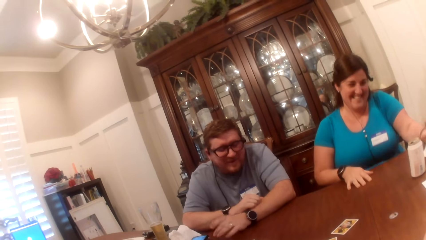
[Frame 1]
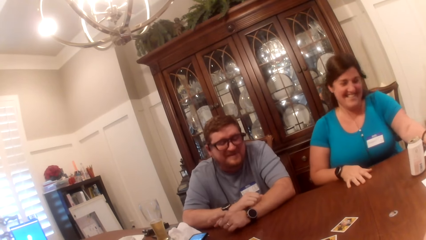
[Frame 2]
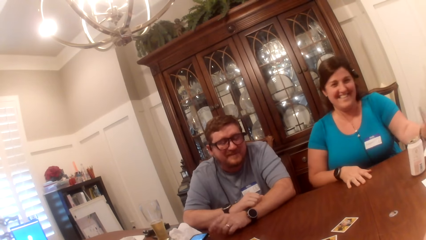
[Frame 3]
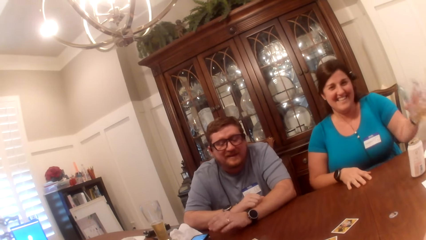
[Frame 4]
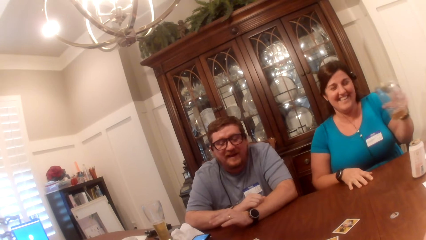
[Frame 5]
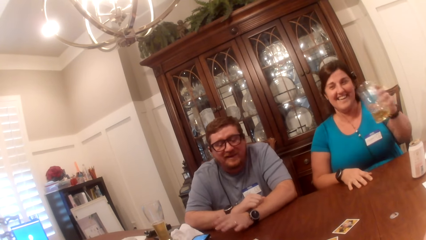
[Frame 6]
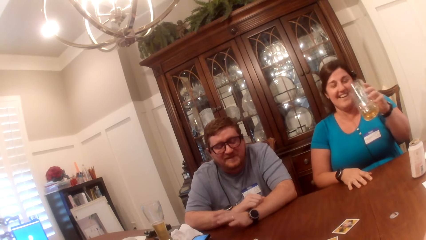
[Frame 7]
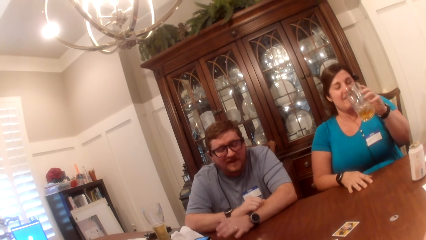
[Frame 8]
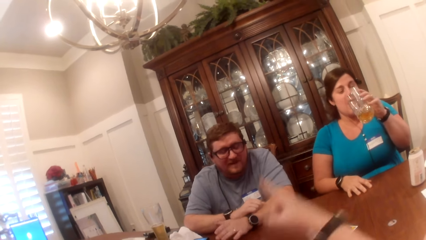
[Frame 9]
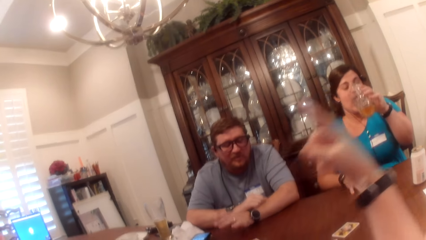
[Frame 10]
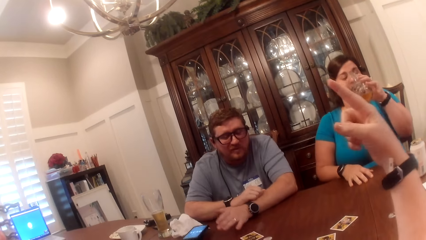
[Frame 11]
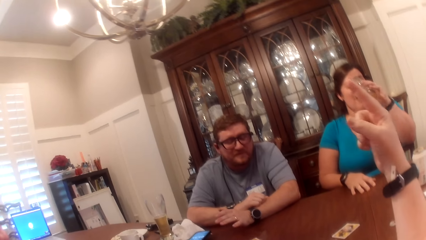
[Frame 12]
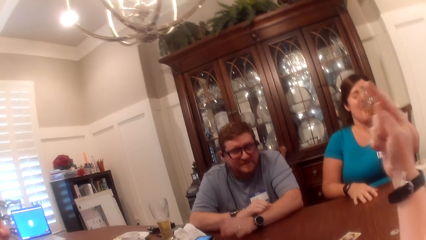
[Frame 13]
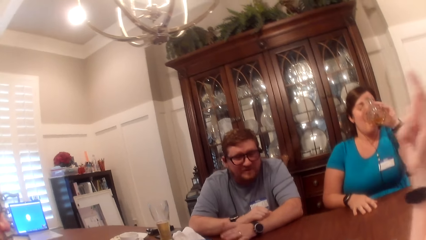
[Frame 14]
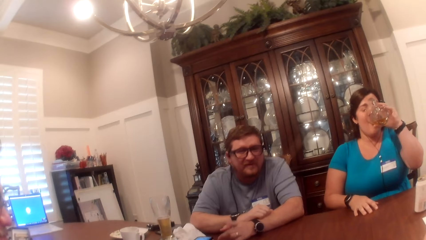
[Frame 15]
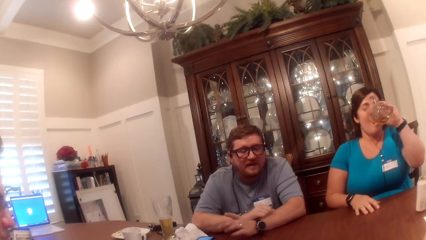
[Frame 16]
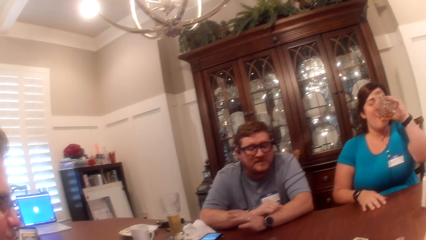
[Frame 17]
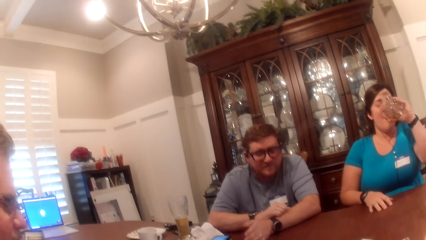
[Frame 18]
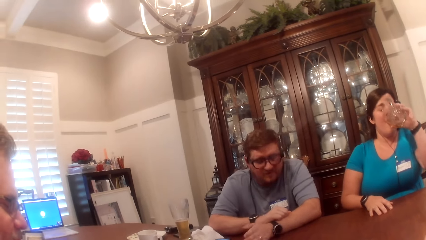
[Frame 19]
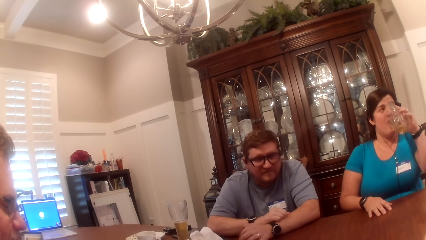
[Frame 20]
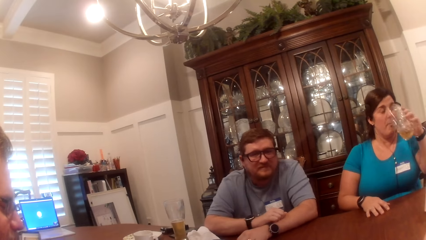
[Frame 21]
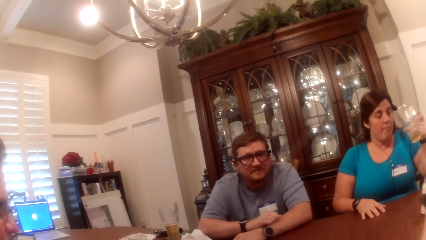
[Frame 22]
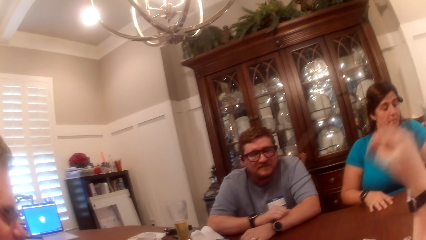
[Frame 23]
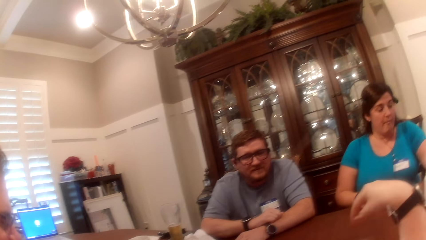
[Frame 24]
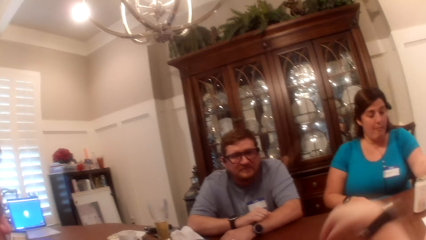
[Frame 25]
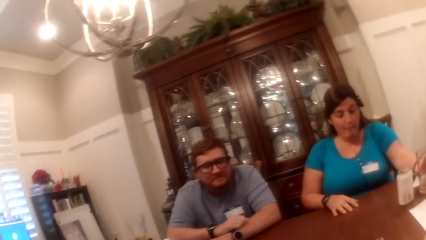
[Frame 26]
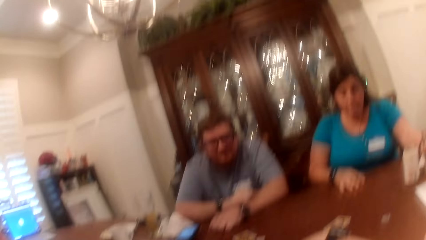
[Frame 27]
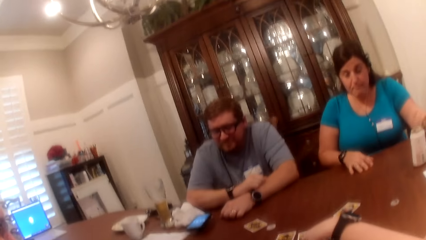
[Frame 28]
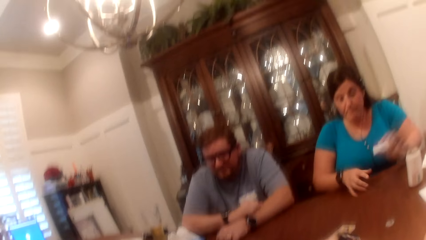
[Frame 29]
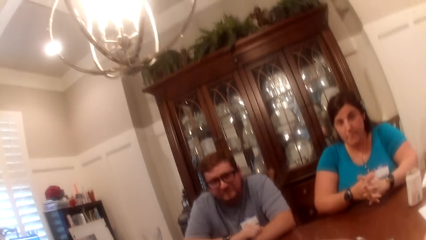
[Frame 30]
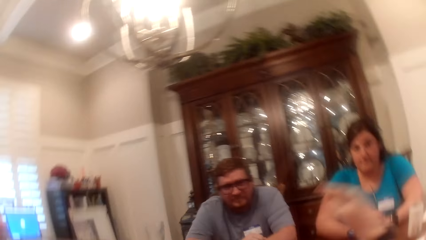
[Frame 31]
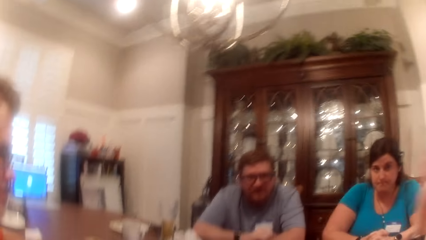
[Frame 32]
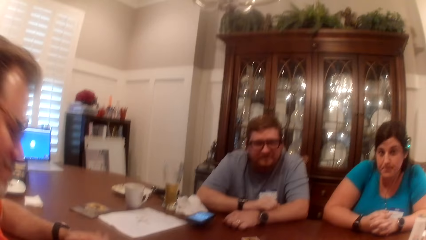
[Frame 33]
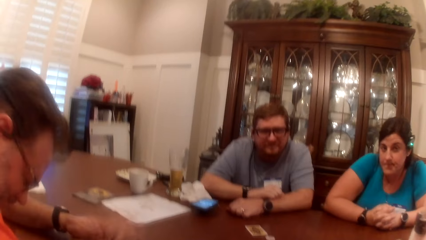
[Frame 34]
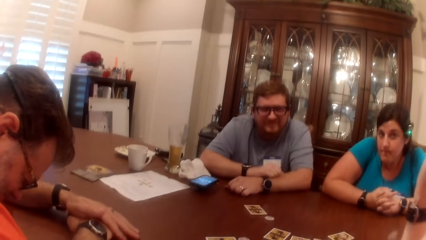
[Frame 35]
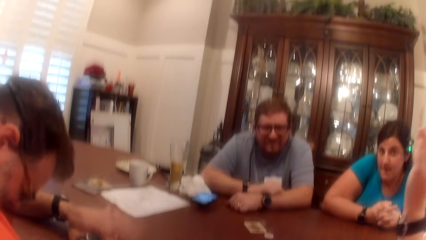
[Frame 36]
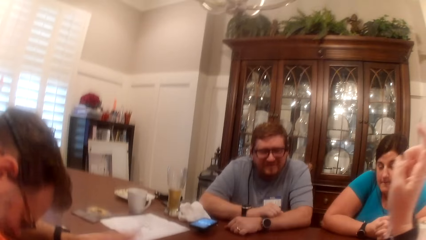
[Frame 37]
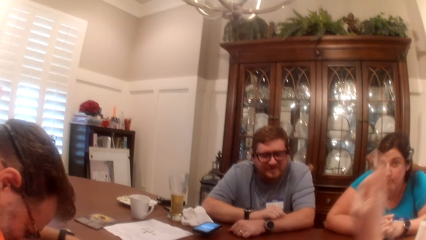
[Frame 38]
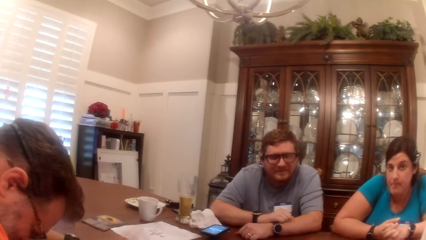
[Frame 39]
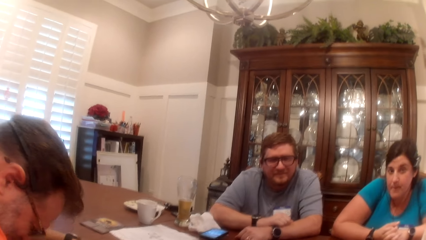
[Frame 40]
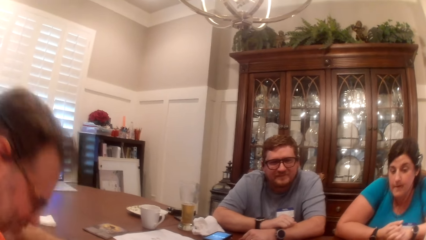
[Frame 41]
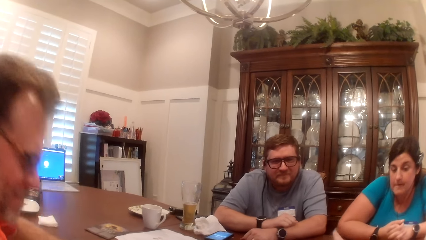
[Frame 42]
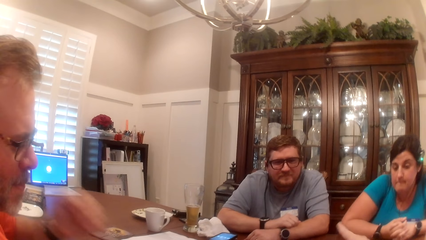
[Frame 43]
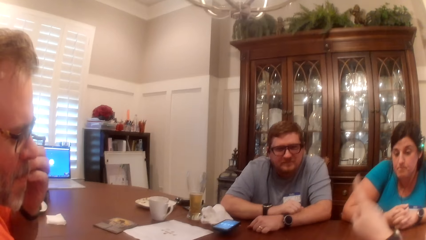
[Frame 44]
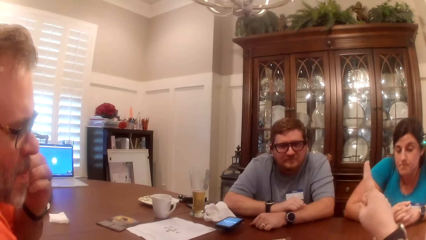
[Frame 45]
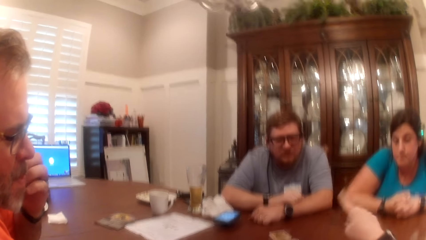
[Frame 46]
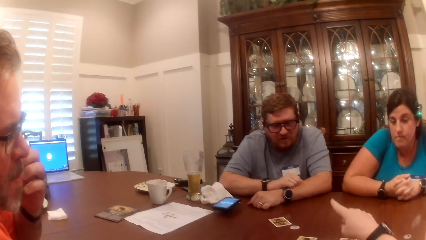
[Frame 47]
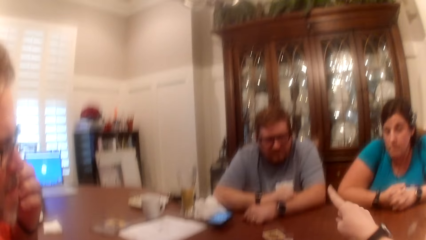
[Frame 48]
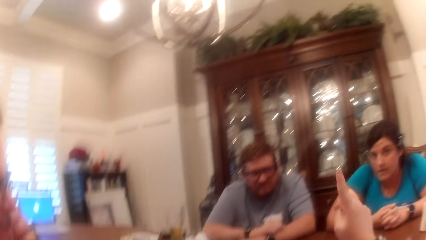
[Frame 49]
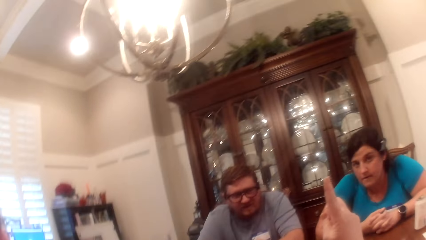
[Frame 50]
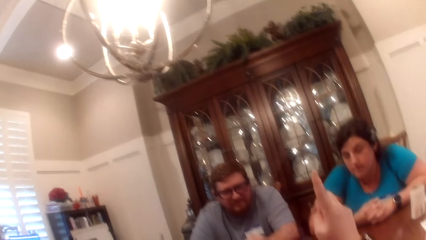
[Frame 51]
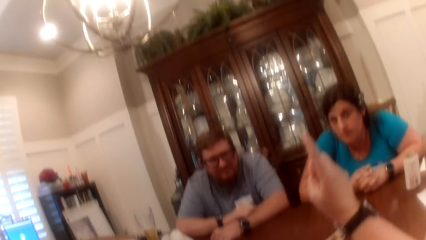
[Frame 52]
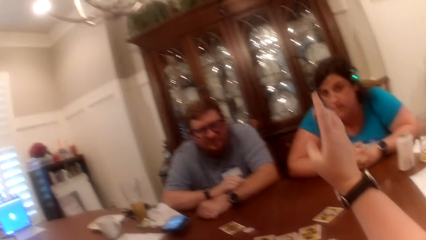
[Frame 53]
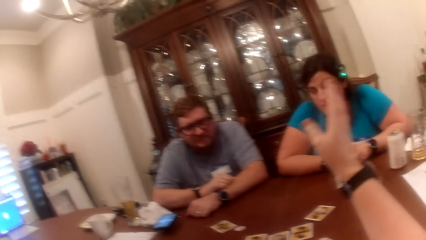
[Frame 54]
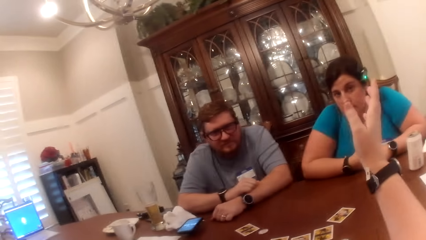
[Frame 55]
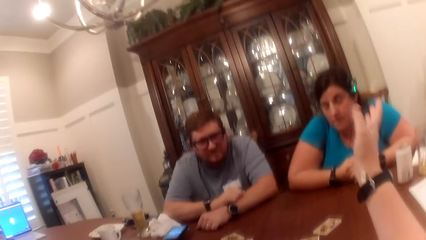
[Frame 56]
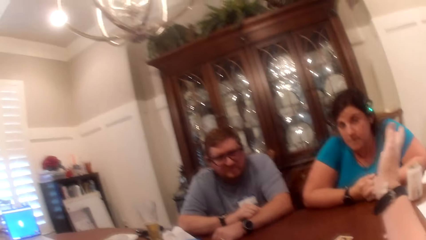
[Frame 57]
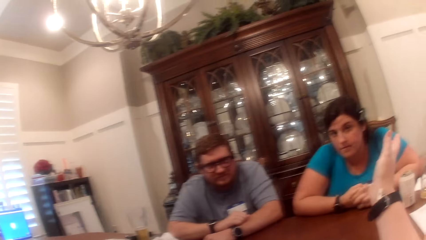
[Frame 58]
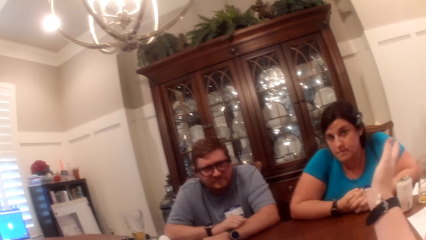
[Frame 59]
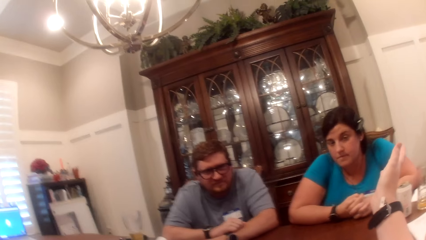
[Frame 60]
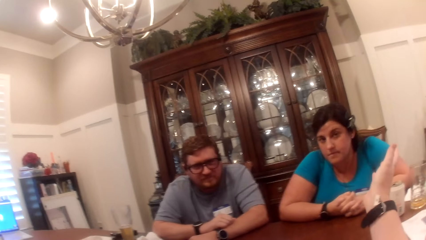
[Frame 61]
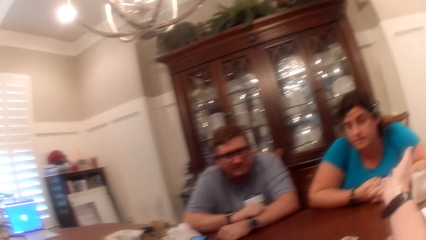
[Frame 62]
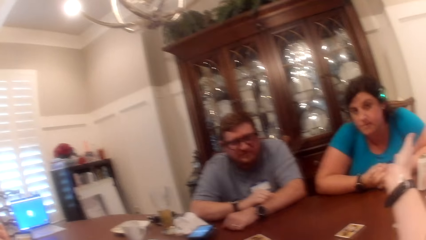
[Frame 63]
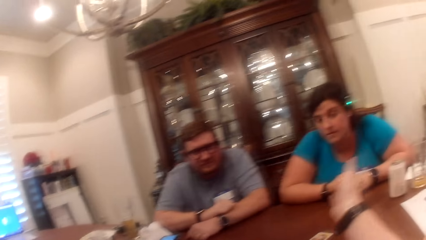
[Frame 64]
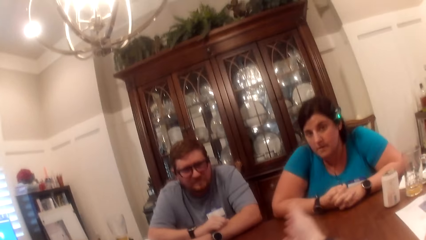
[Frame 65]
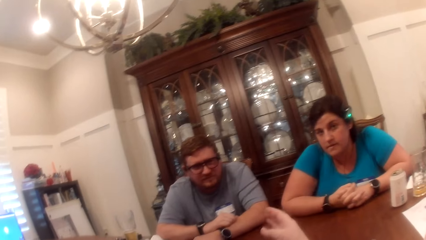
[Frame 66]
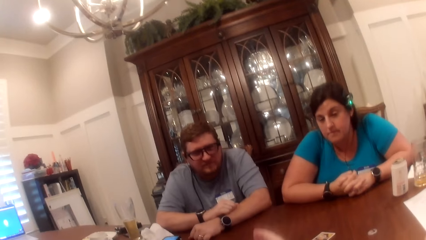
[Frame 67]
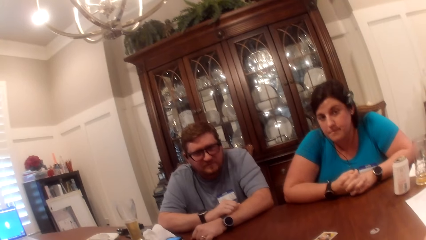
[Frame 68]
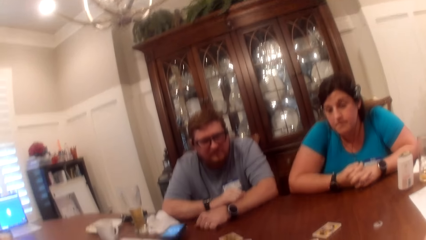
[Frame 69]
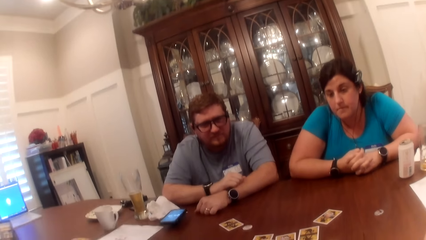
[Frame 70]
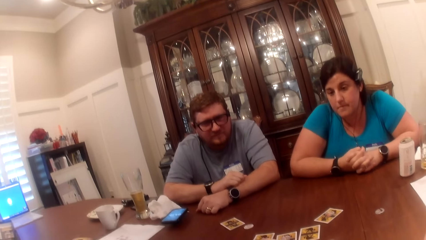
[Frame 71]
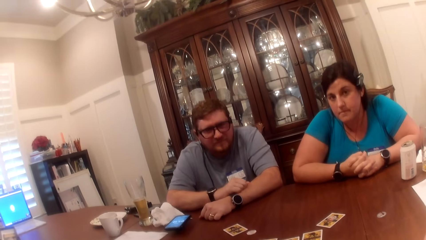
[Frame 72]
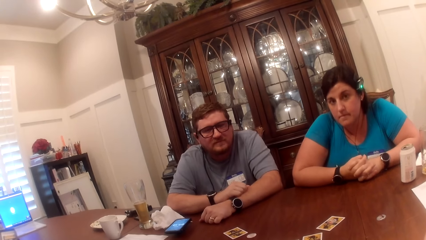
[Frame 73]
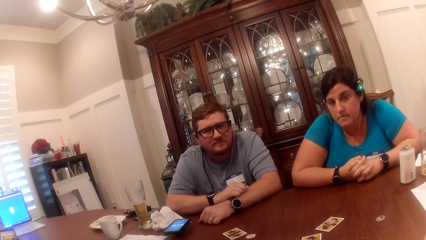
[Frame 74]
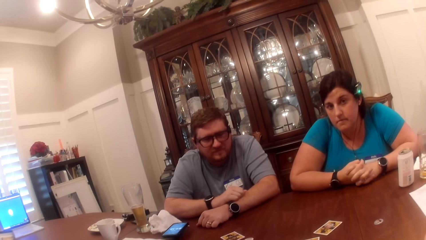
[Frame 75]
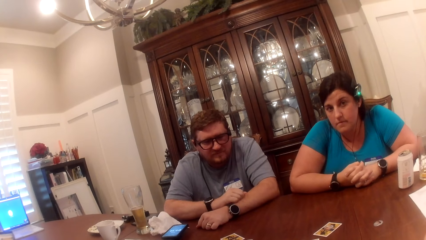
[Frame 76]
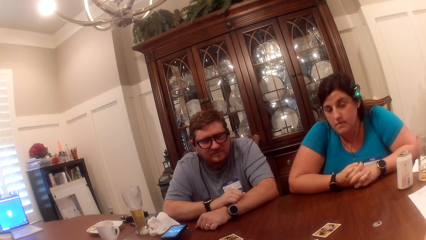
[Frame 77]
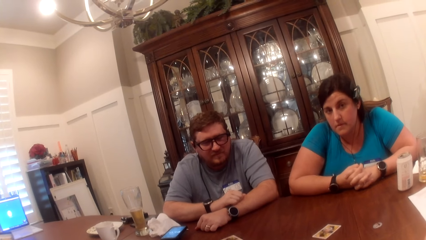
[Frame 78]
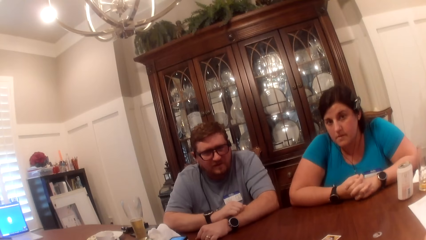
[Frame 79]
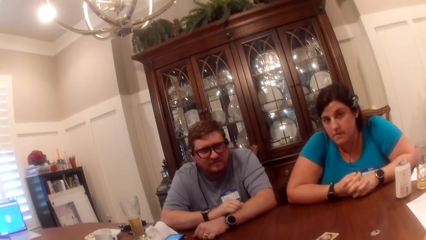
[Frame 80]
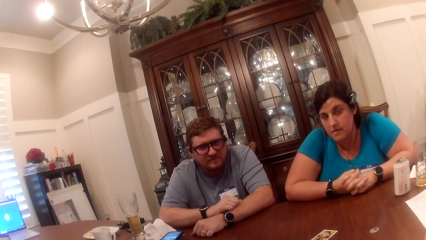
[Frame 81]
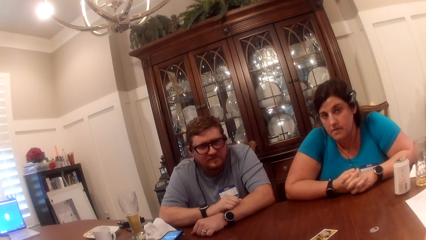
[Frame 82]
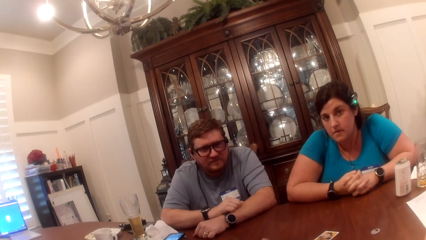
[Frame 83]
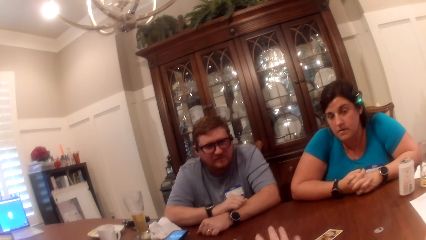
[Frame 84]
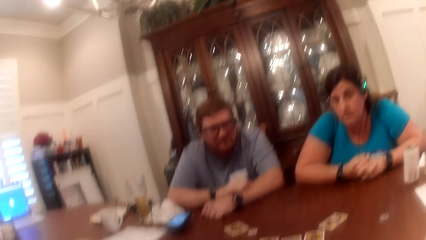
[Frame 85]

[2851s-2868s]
A woman picks up a cup of juice on the table with her left hand. The woman drinks juice from the cup in her left hand. The woman drops the cup of juice on the table with her right hand. The camera wearer puts hands down. They move hands. A man taps the table with his left hand. The woman converses with another man, a third man and the camera wearer. The camera wearer moves hands. They, the woman, the other man and the third man converse.
